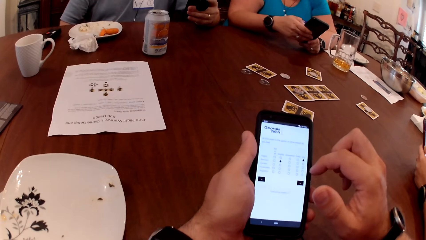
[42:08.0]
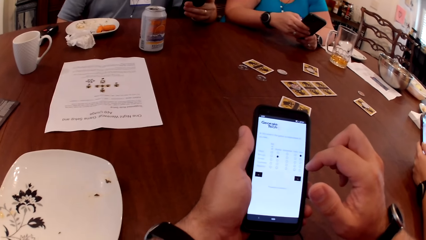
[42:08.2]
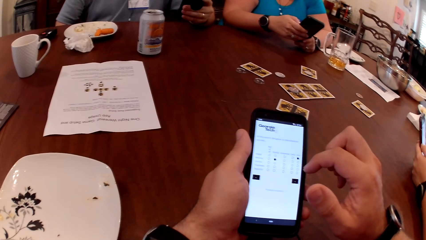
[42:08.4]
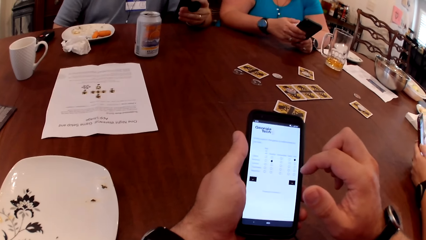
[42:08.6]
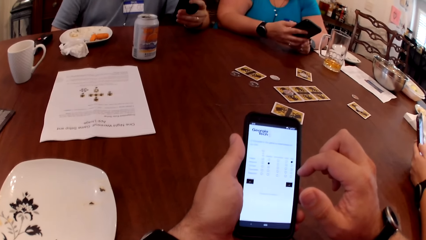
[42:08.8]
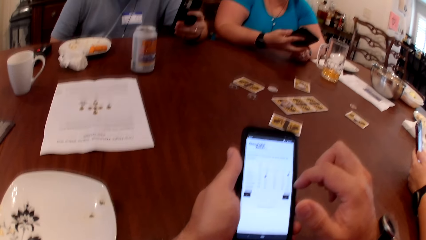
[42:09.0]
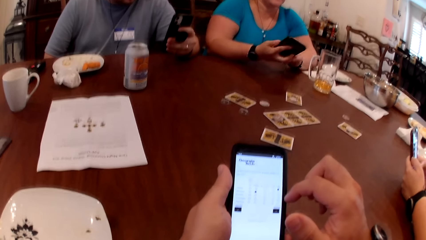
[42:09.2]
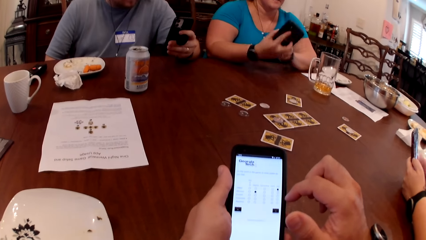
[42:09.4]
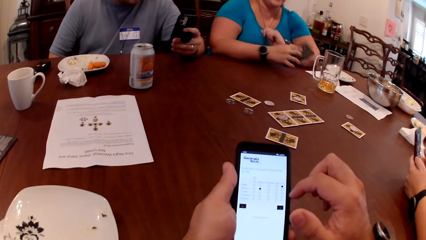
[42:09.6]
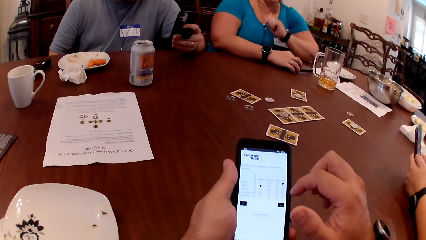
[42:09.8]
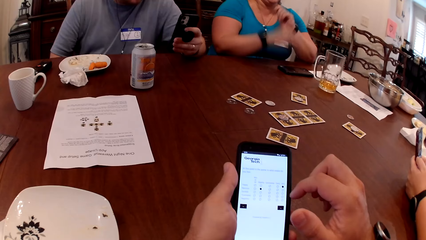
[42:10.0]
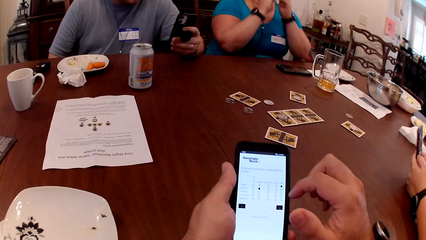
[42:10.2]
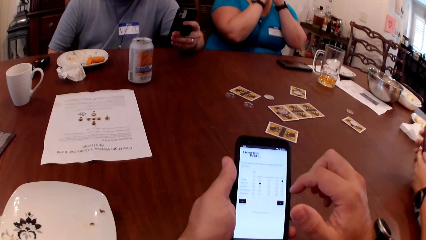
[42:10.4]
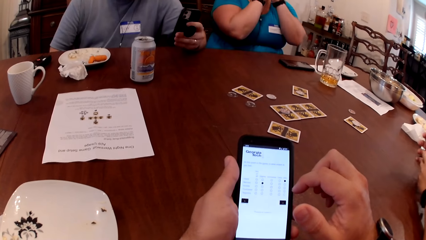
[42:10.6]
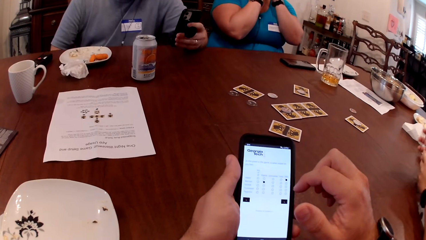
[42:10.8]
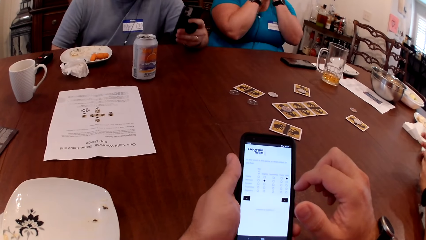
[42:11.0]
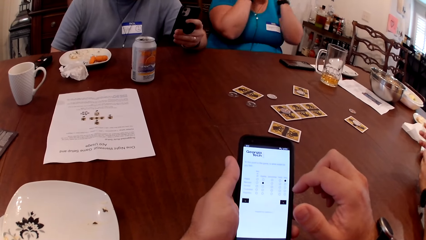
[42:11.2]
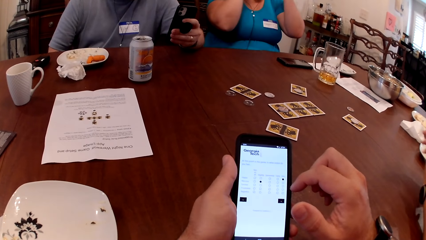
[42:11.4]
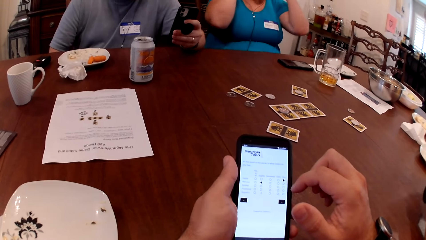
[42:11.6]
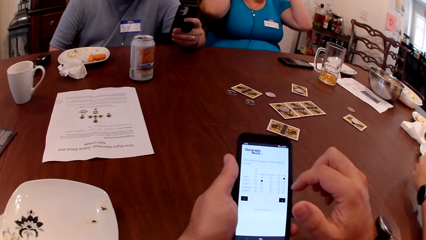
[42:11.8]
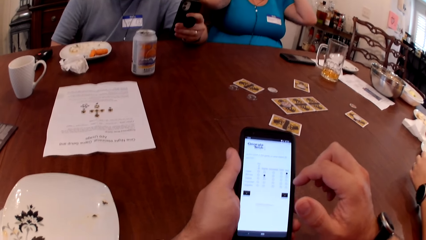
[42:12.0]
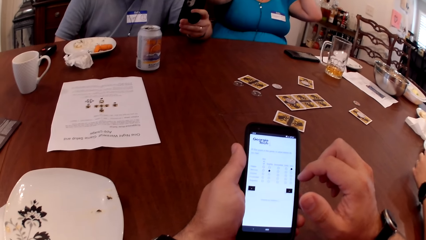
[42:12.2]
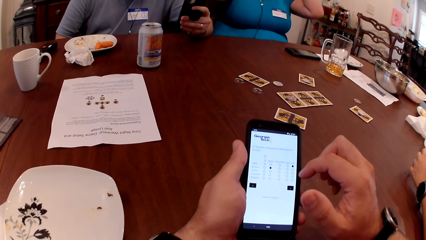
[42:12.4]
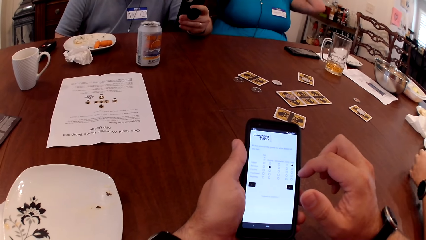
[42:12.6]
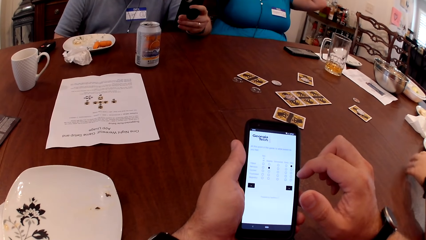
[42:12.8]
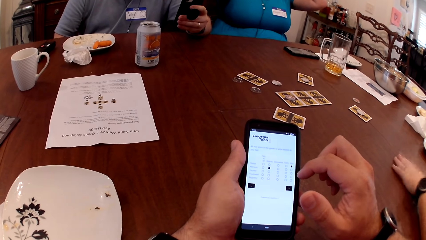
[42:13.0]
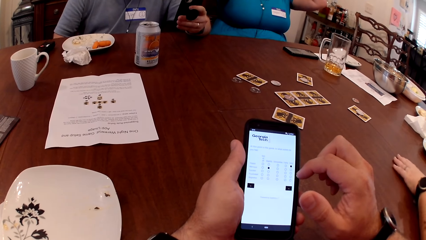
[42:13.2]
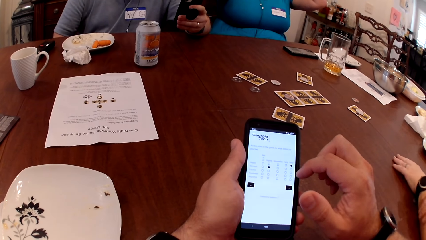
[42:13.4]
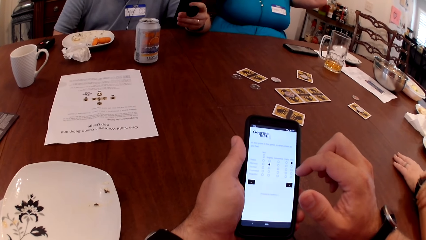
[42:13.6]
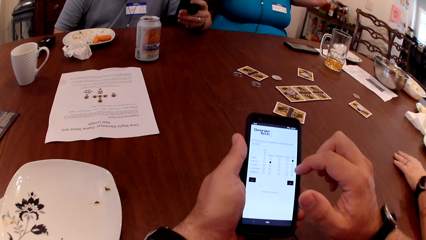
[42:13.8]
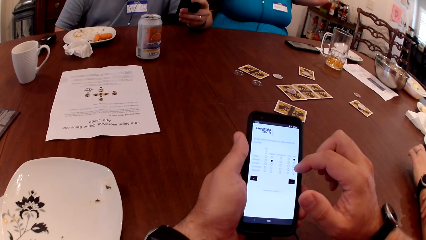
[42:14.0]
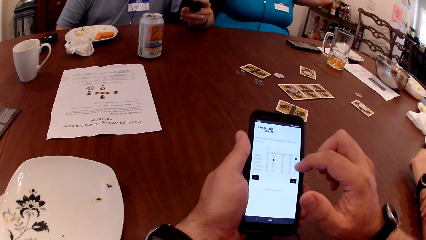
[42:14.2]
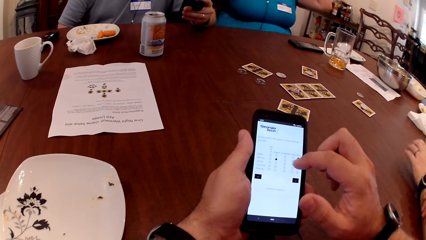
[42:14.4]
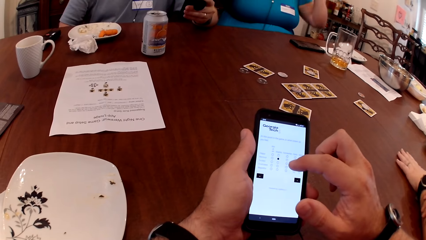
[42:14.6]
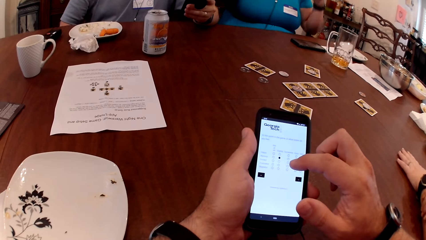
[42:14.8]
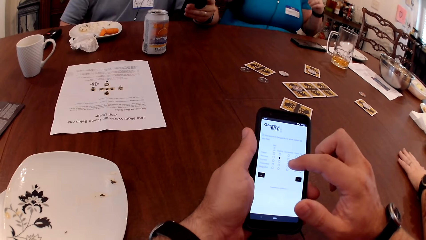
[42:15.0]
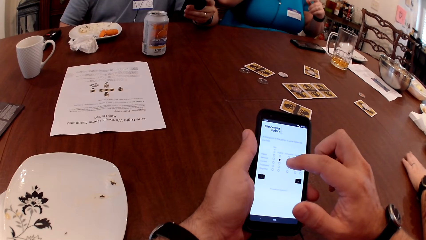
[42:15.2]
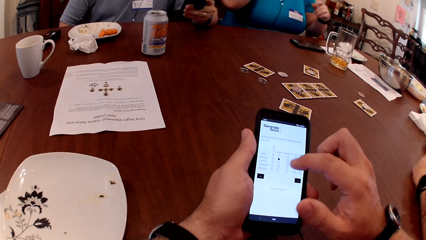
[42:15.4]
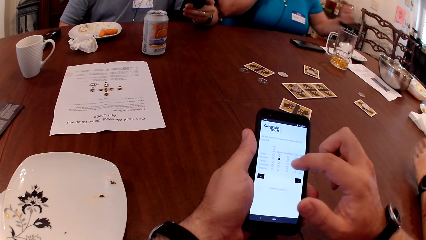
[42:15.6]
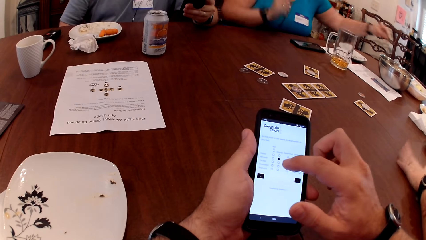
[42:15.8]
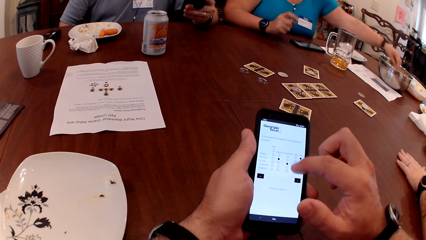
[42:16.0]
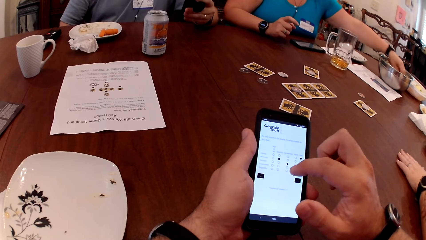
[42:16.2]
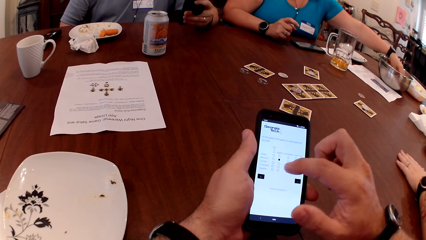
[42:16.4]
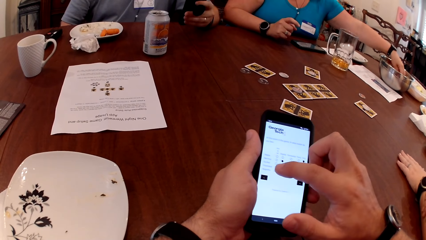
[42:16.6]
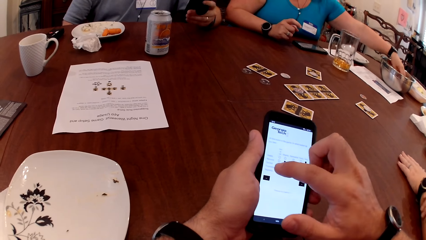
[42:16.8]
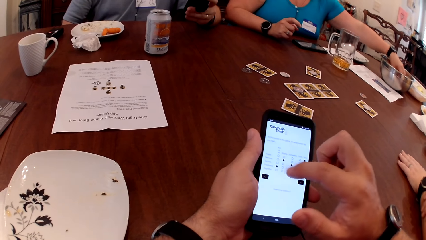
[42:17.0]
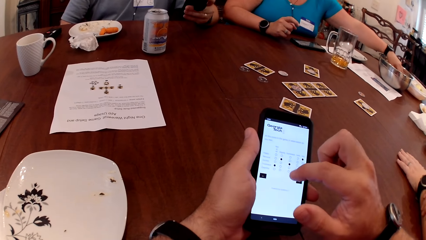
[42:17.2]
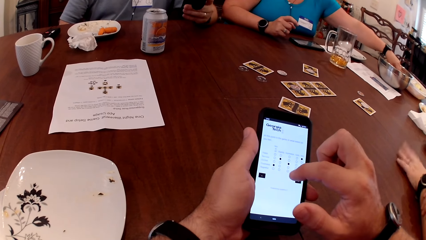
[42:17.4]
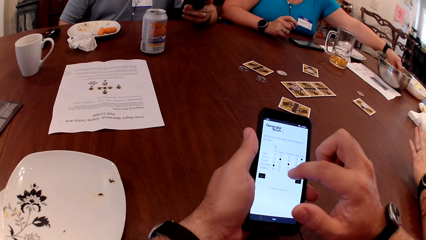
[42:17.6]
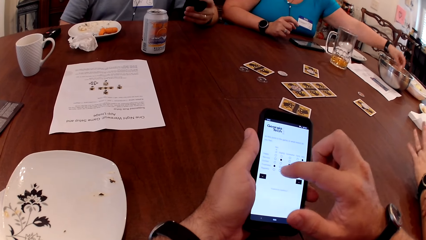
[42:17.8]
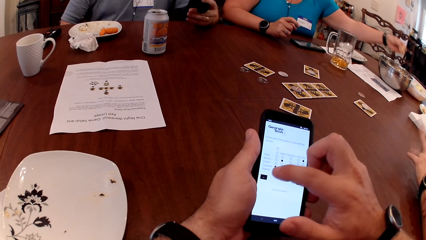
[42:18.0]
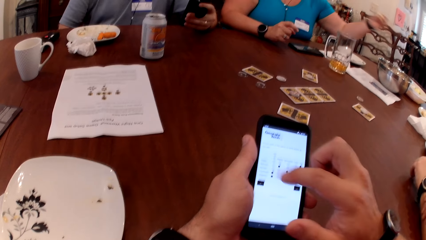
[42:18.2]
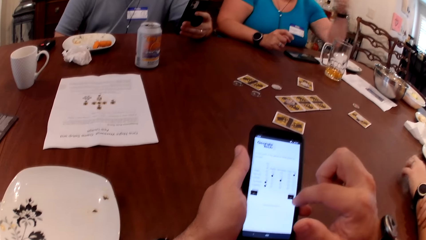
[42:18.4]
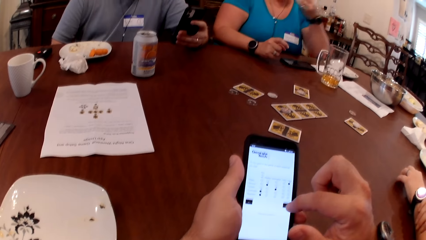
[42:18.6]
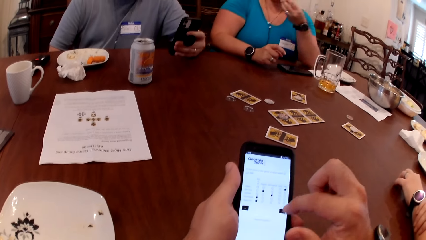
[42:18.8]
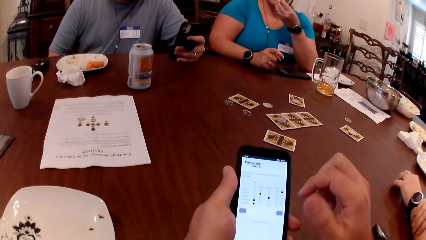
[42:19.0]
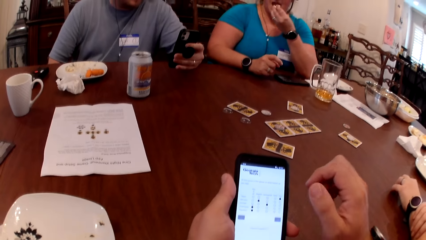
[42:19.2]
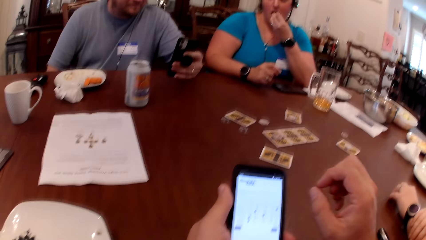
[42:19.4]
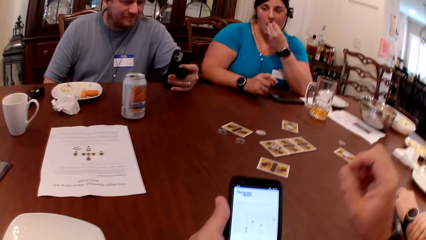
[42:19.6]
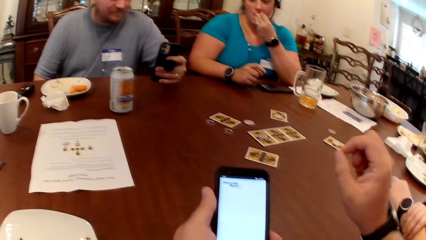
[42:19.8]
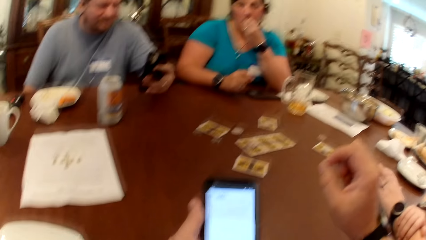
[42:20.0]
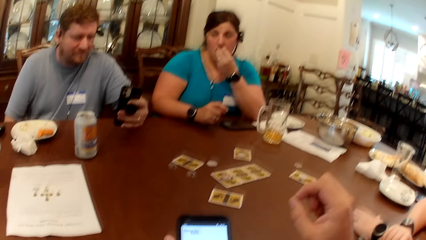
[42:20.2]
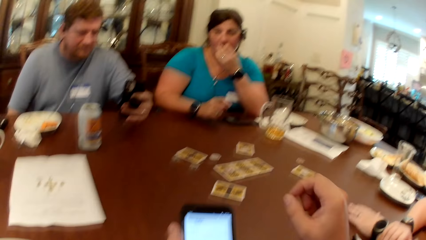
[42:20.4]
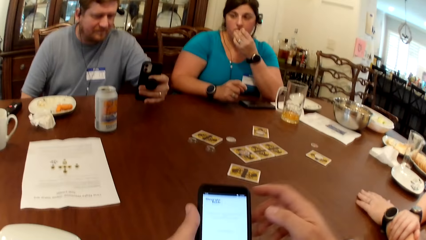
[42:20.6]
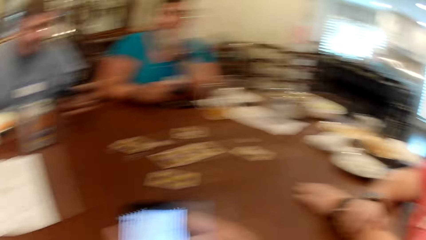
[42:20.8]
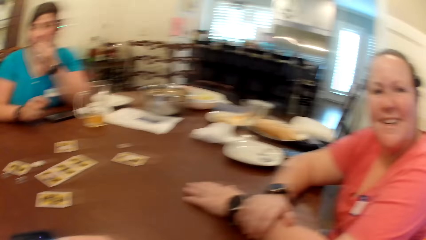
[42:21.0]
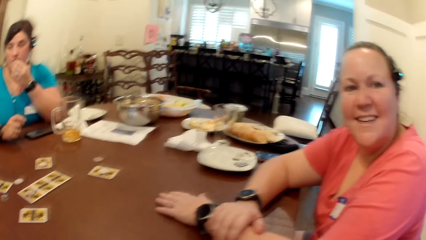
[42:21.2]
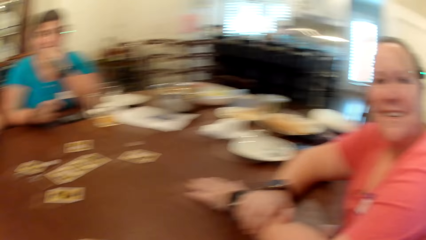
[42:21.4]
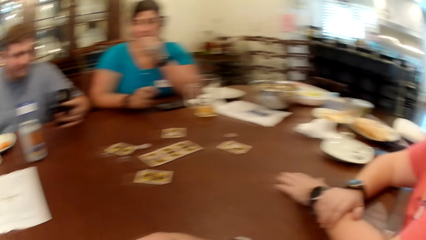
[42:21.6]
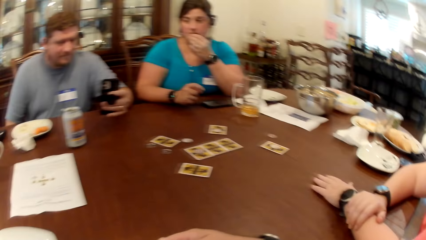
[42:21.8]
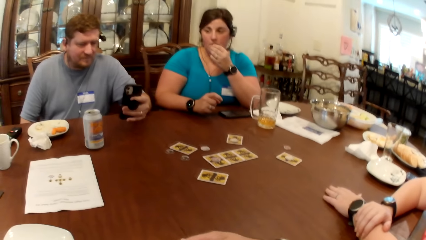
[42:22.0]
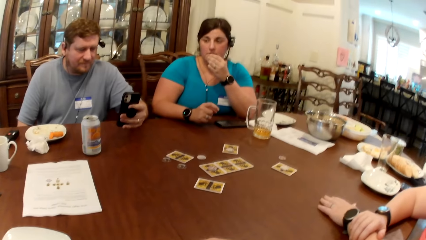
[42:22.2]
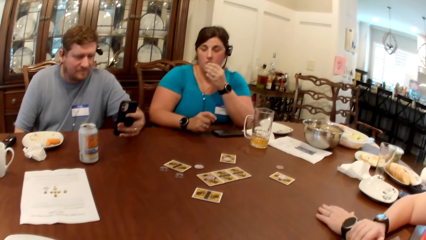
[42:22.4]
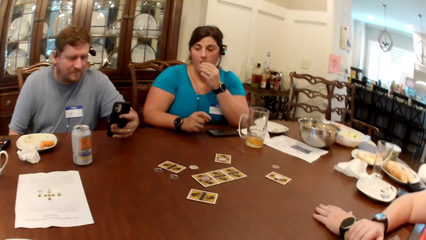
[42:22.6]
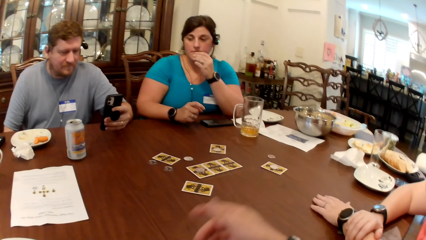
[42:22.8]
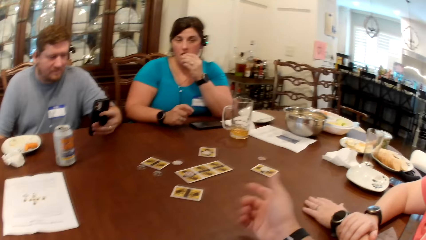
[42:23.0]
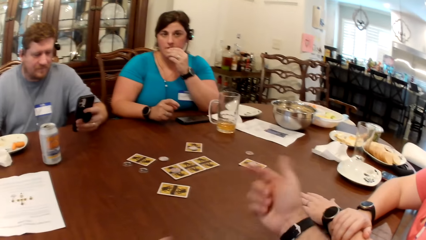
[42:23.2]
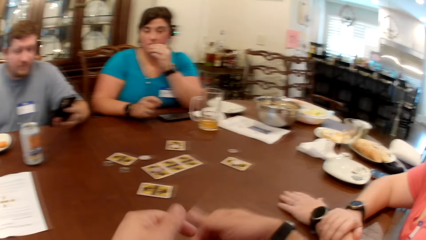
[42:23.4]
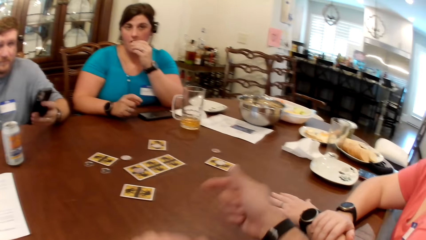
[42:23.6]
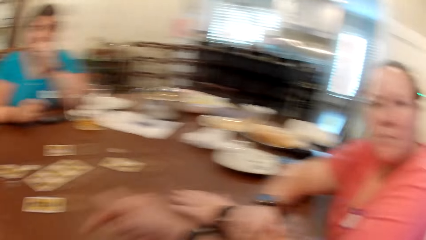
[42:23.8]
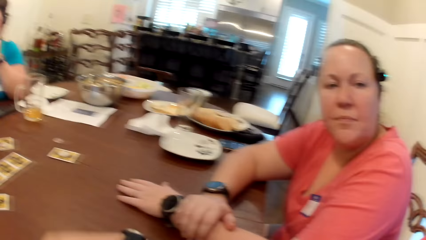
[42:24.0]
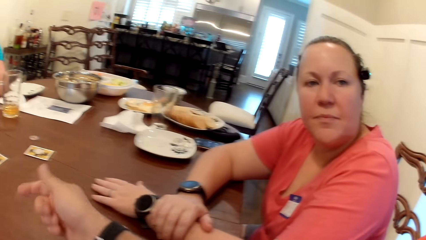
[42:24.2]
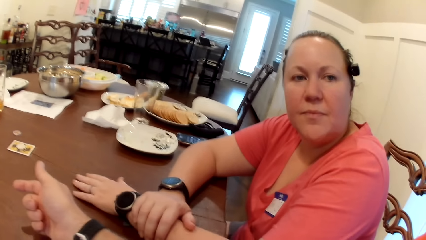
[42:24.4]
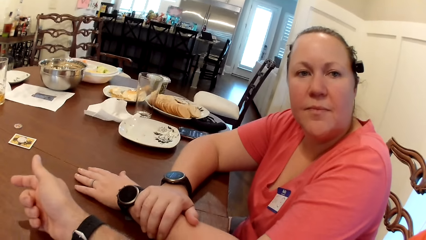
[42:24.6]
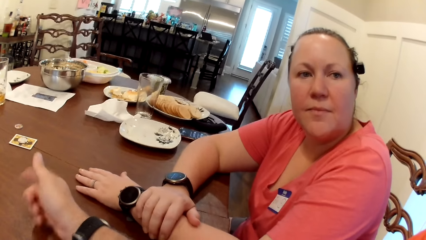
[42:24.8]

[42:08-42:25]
A woman drops the phone in her right hand on the table. The woman picks up a snack from a bowl on the table with her left hand. The woman eats the snack in her left hand. The camera wearer interacts with a man, the woman and another woman.
